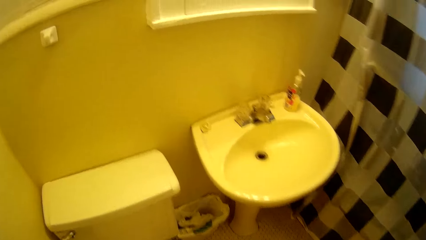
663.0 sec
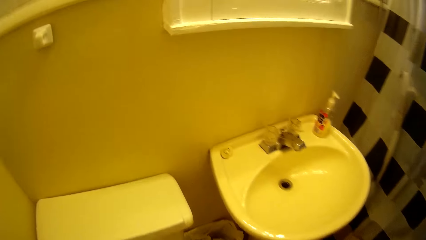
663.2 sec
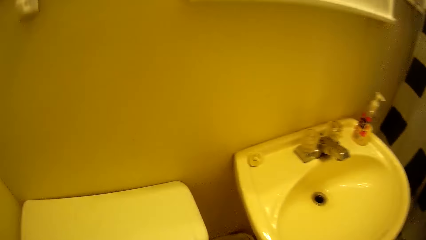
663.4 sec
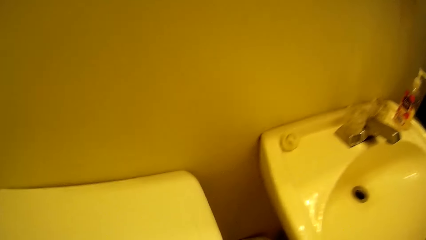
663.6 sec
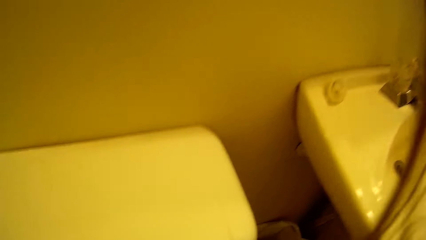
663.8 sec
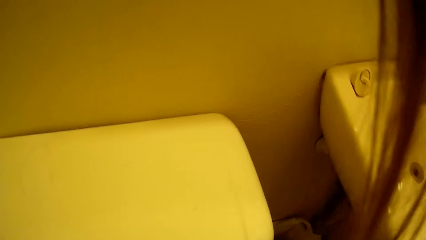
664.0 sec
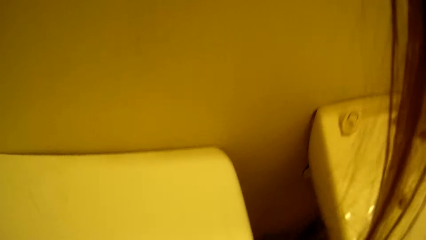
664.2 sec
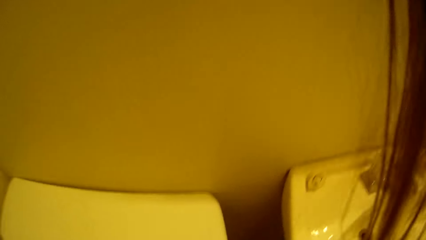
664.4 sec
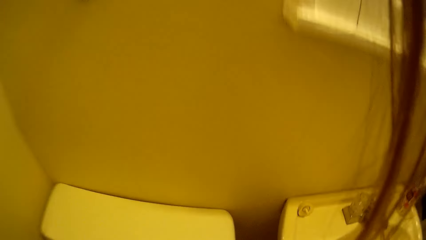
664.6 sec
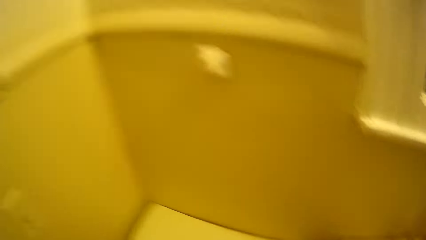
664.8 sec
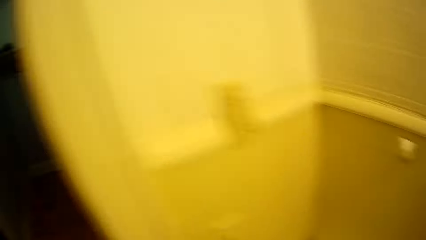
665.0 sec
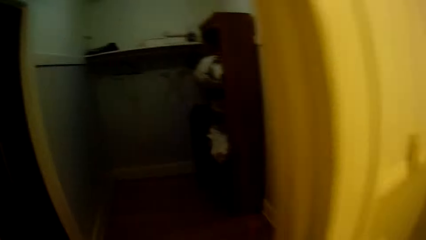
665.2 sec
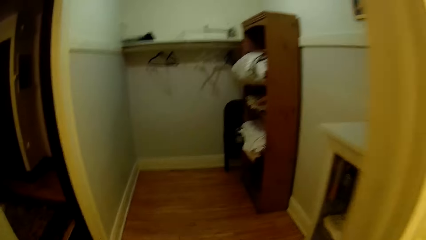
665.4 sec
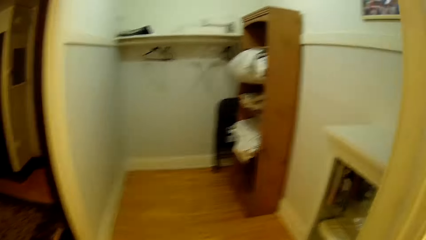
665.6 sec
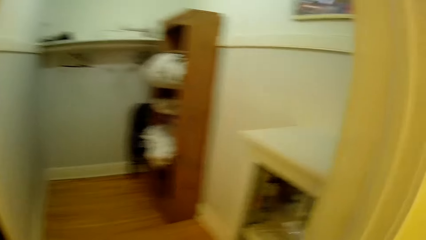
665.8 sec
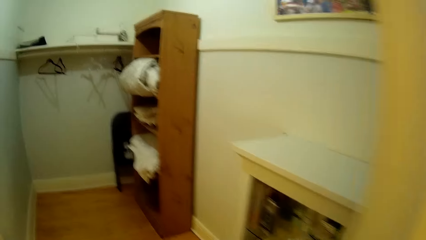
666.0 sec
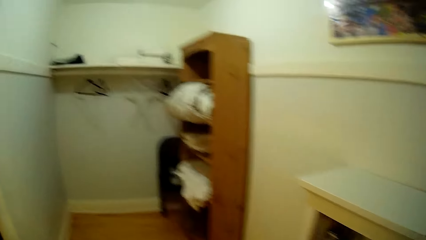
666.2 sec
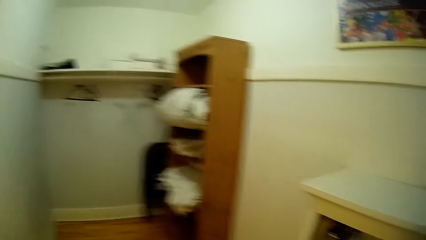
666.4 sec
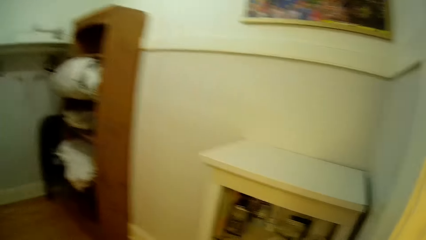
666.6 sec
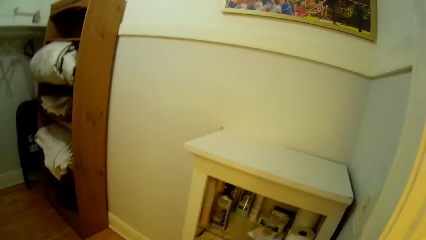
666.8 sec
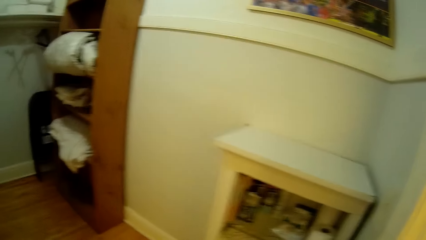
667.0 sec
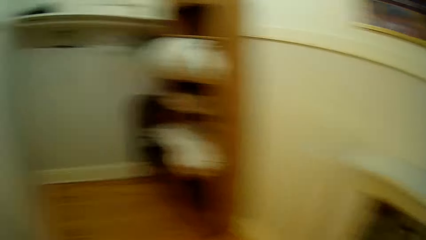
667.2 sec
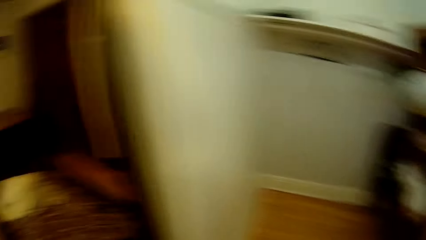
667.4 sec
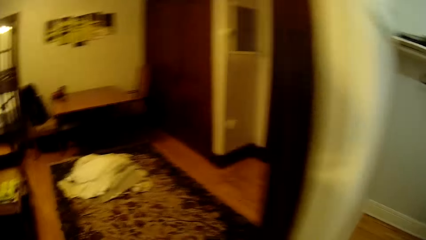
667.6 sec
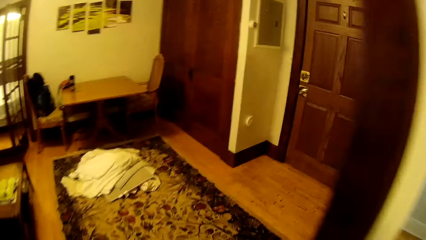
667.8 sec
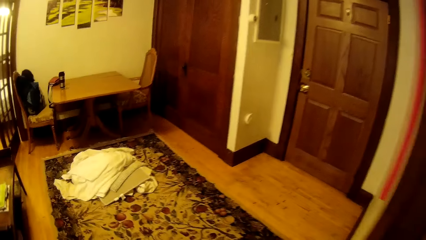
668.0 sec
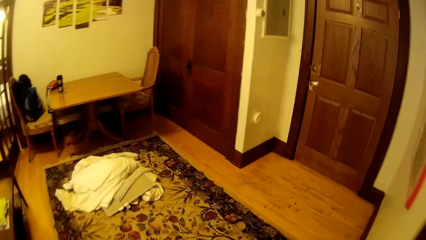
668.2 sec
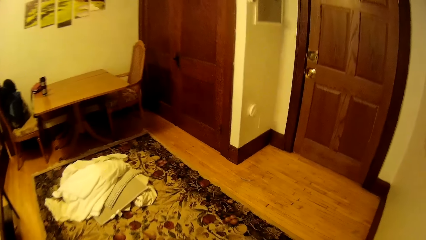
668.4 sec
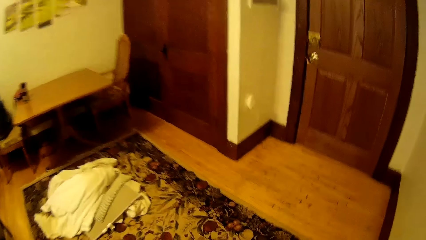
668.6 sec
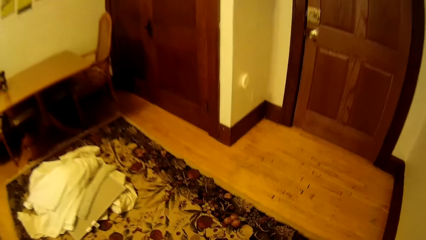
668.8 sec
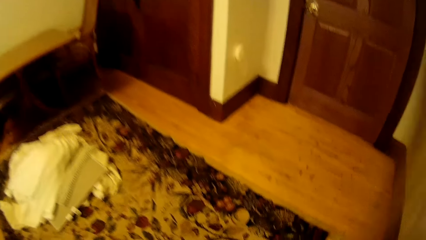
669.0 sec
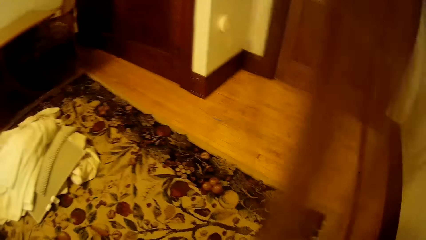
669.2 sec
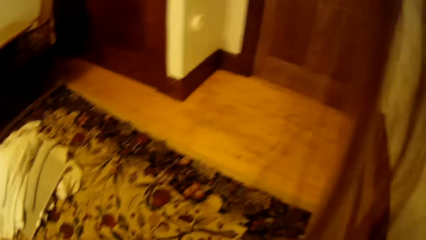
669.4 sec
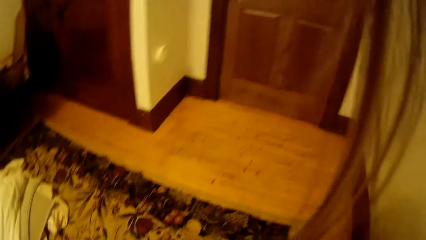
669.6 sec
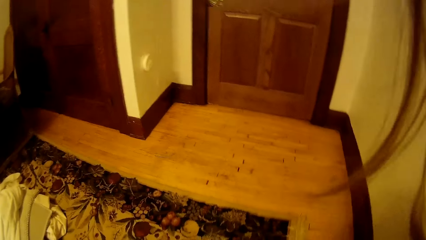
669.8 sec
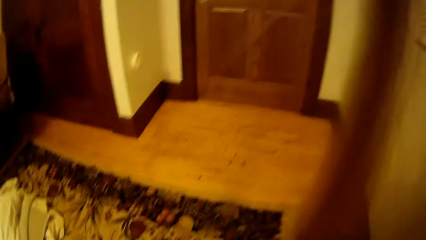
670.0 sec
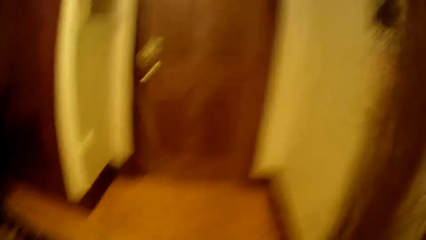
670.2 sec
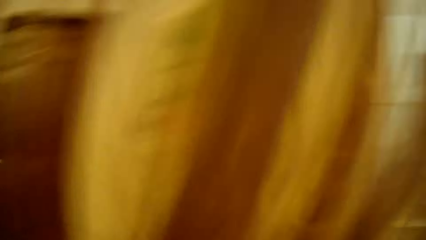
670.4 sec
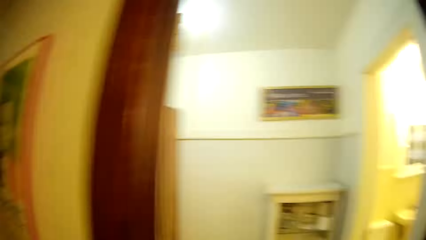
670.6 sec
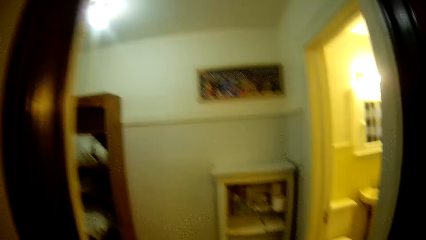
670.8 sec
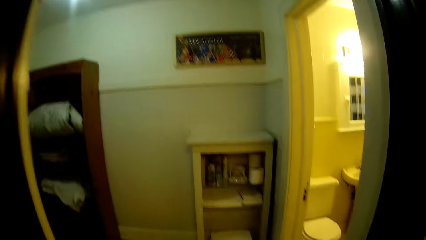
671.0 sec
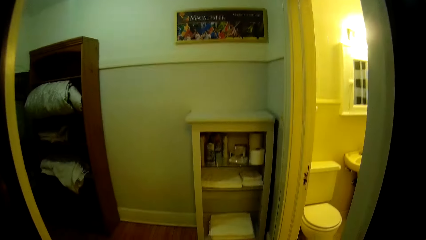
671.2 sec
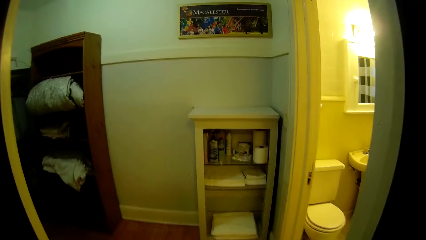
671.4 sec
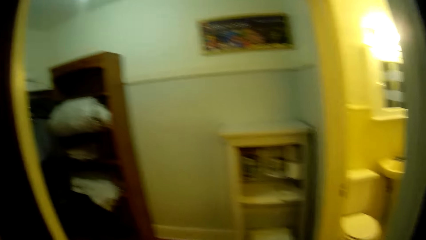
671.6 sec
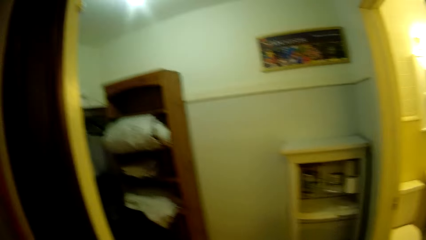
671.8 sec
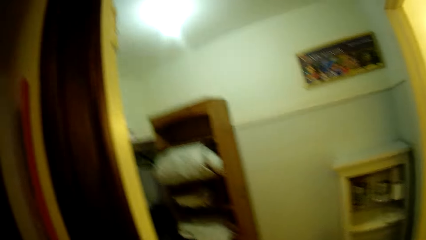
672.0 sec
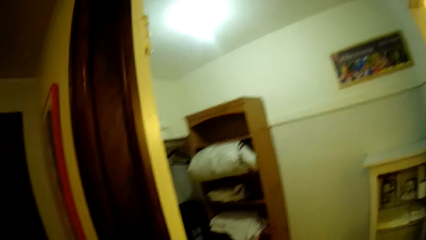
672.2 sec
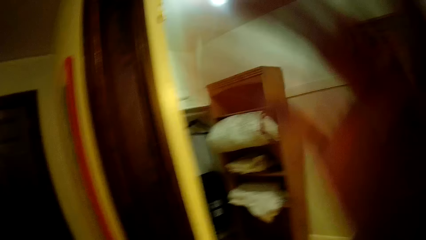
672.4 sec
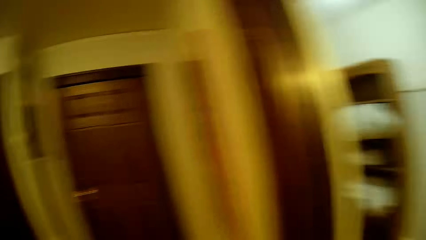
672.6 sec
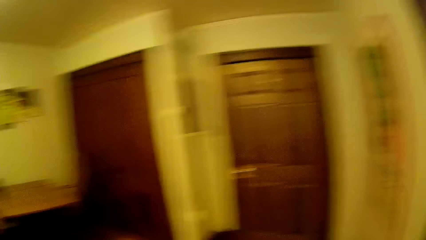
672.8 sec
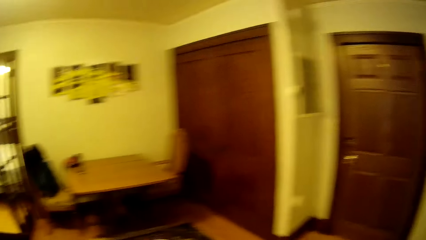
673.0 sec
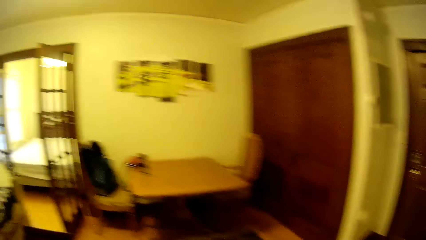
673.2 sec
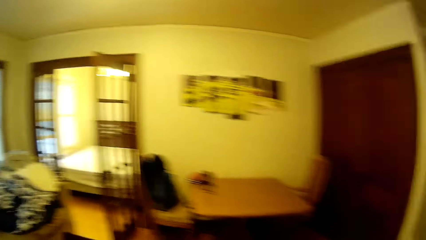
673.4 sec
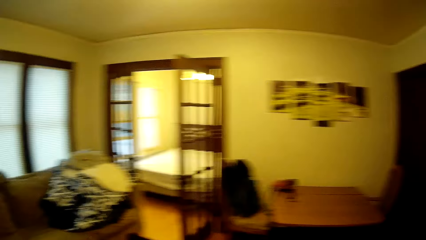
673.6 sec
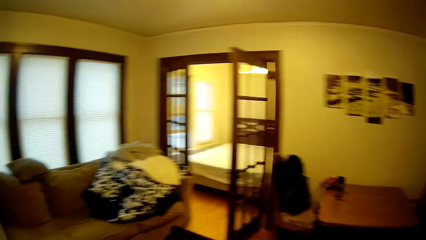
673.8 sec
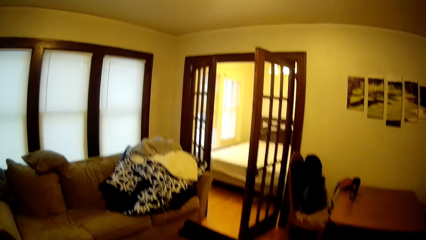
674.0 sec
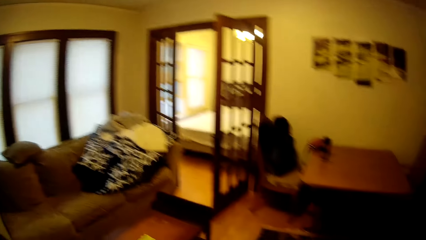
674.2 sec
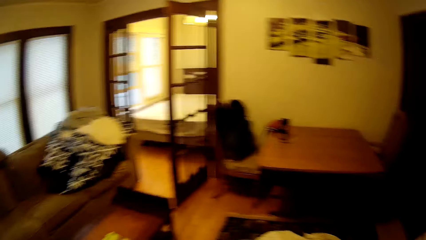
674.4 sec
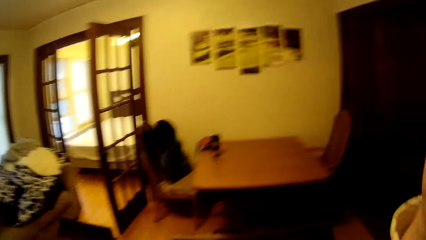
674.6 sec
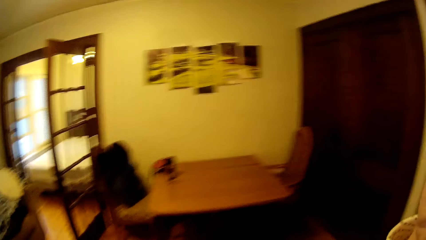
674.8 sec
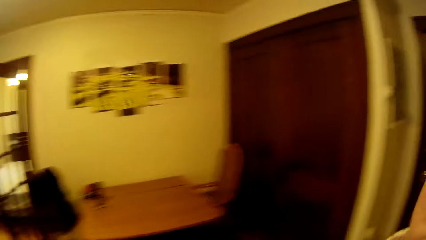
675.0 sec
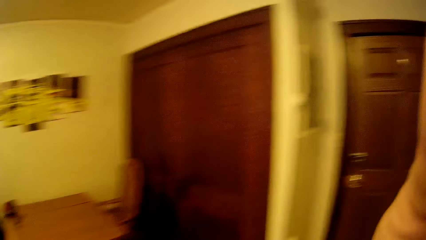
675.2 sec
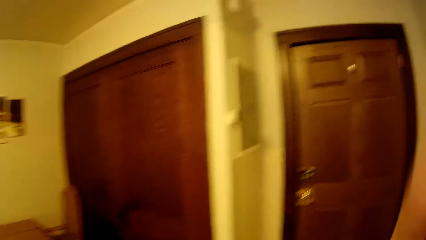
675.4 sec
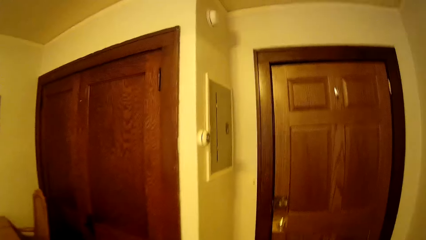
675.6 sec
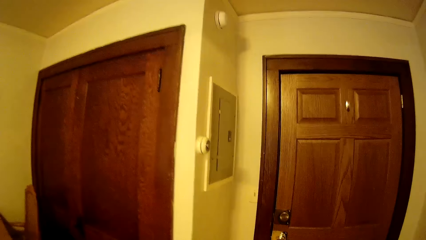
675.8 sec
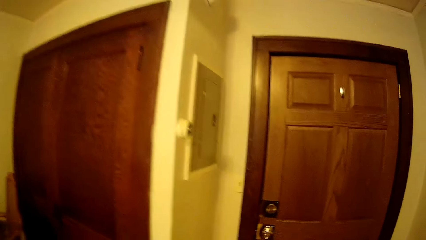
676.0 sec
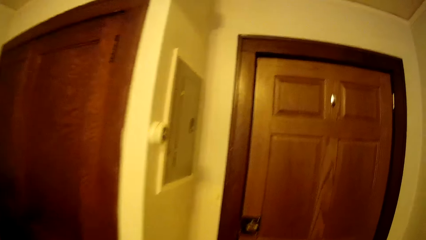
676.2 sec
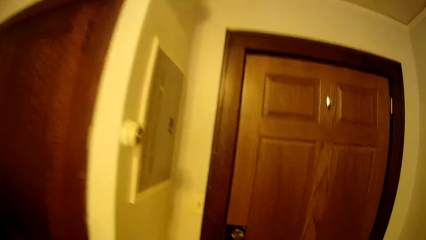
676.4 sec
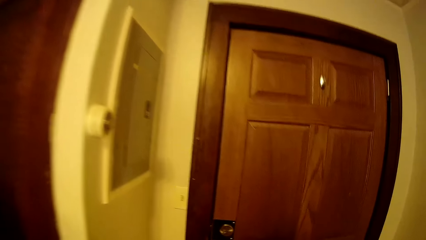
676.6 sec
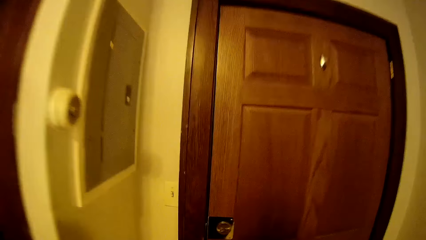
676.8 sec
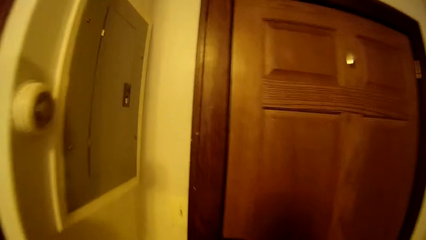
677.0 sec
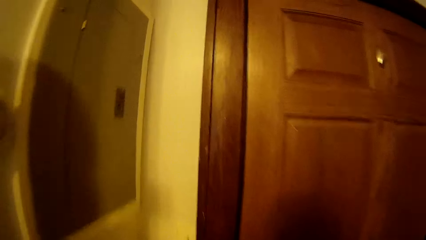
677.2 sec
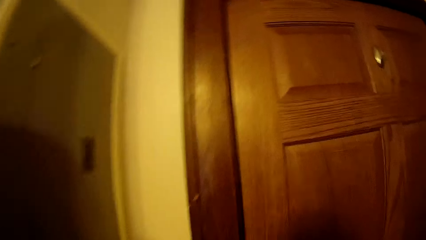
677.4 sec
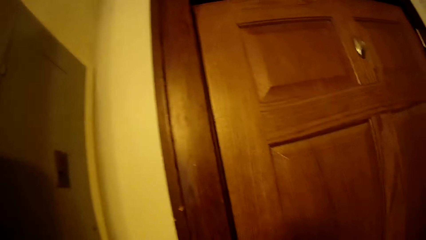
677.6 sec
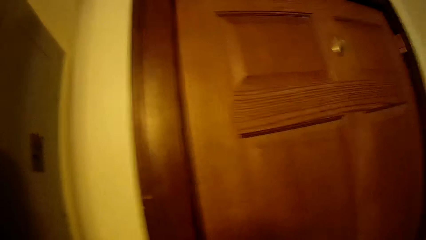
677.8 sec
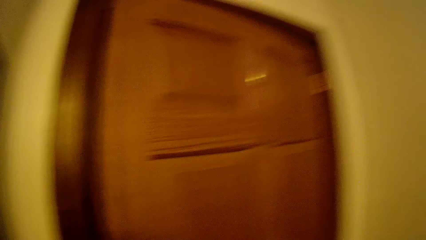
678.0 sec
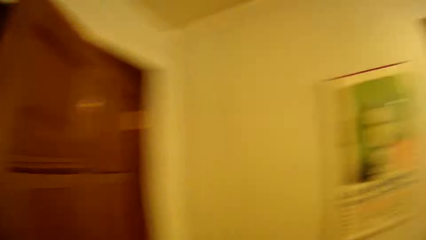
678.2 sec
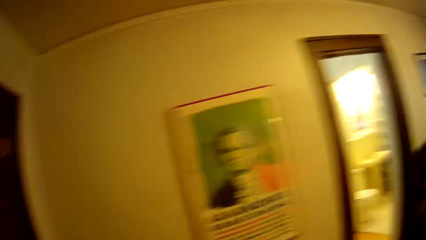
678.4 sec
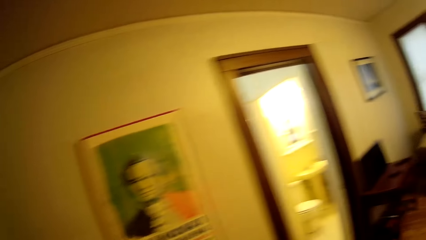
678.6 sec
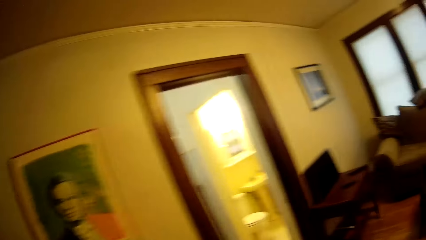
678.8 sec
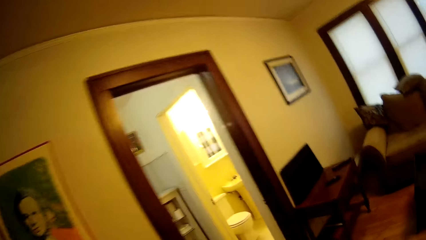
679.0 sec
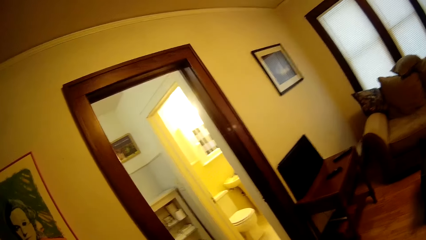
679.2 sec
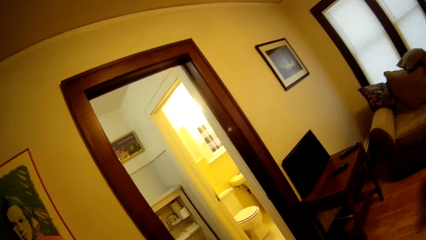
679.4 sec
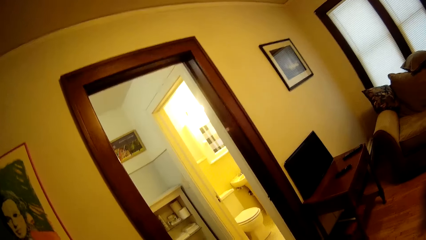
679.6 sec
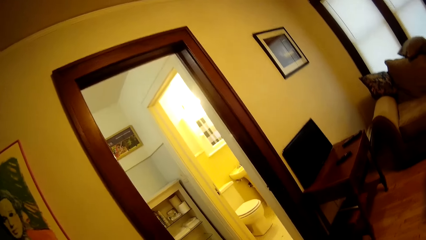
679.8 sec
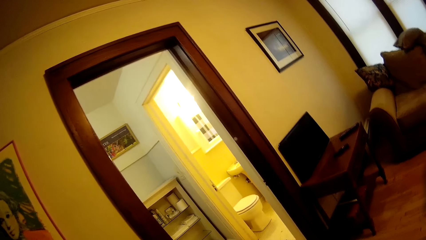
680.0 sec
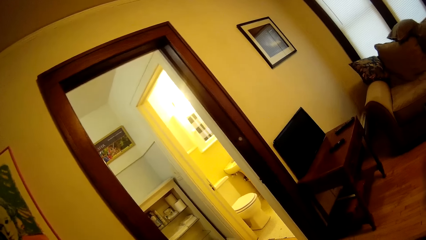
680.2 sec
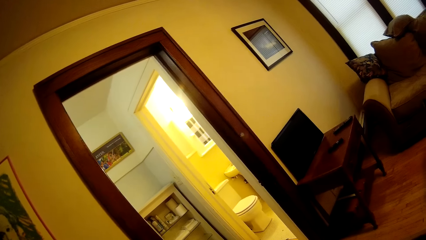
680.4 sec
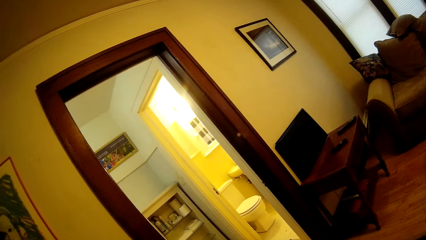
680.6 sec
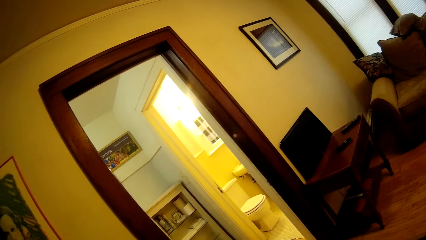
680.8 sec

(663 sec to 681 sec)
The camera wearer bends down. They walk around in the house. They look around in the house. They lift a hand. They walk towards a door. They look around in the house.
